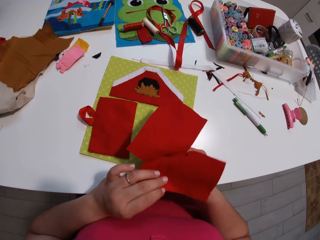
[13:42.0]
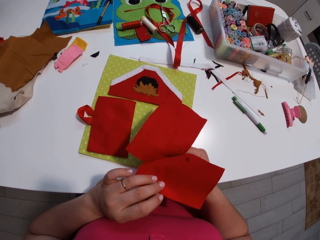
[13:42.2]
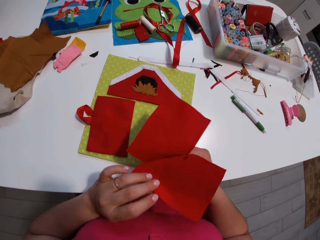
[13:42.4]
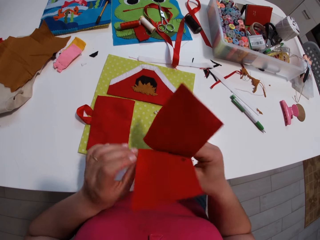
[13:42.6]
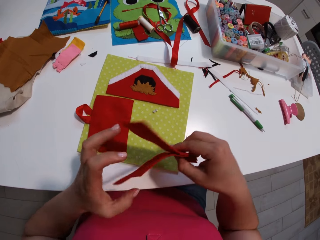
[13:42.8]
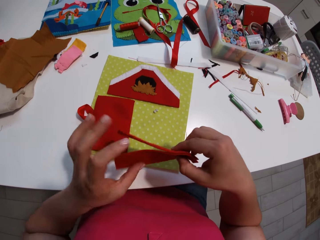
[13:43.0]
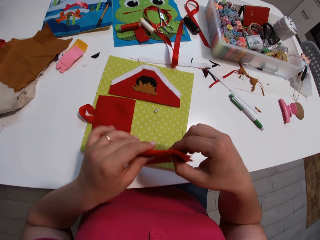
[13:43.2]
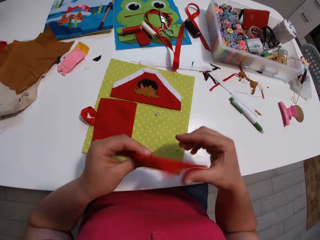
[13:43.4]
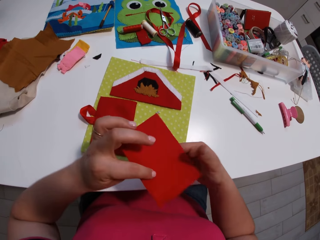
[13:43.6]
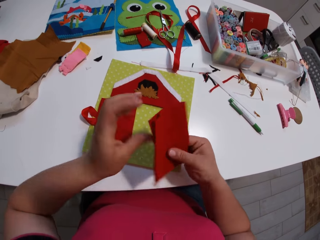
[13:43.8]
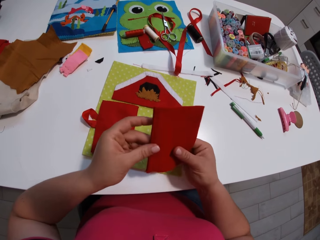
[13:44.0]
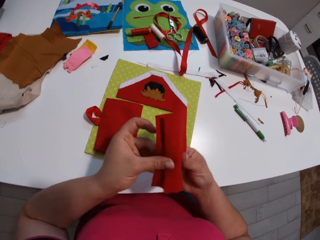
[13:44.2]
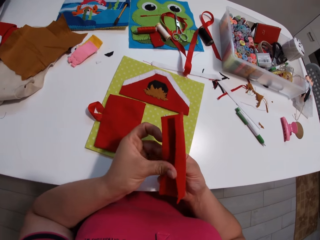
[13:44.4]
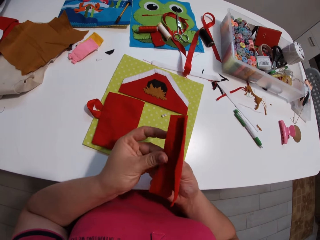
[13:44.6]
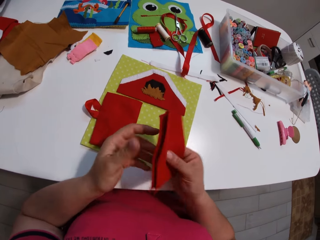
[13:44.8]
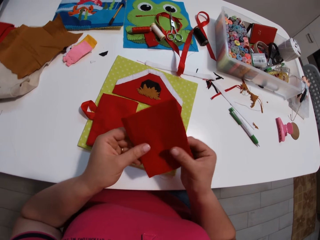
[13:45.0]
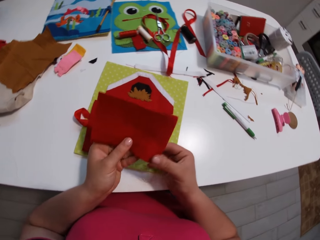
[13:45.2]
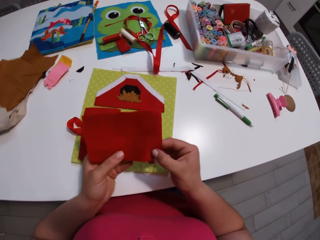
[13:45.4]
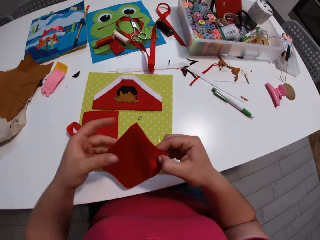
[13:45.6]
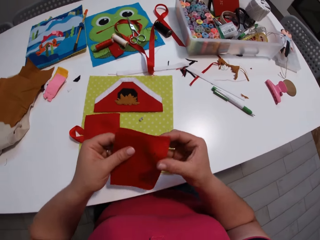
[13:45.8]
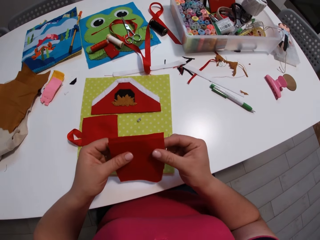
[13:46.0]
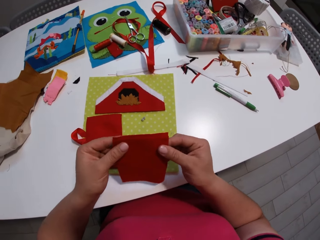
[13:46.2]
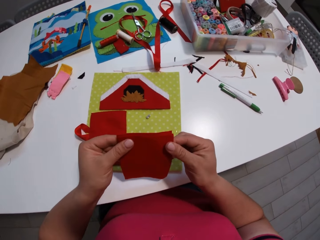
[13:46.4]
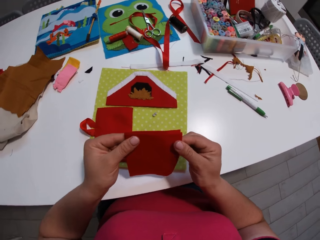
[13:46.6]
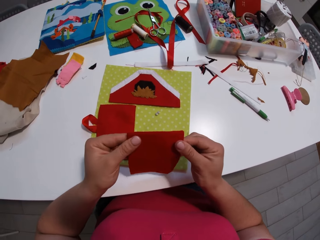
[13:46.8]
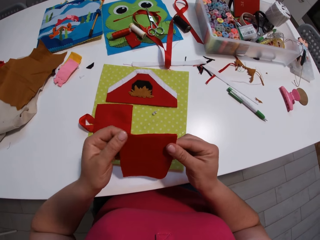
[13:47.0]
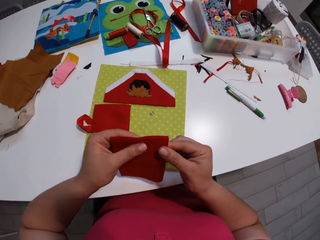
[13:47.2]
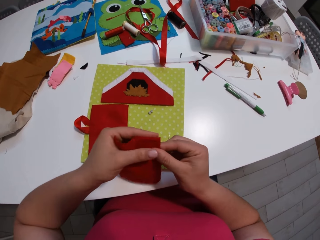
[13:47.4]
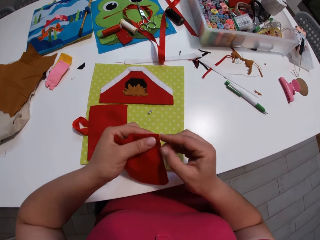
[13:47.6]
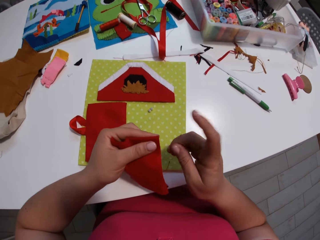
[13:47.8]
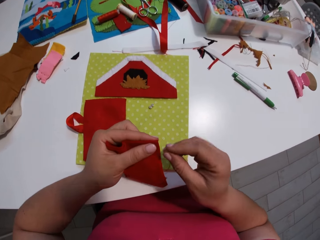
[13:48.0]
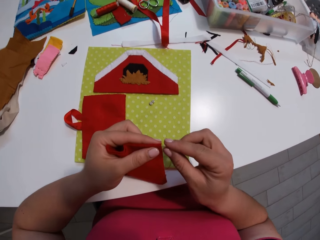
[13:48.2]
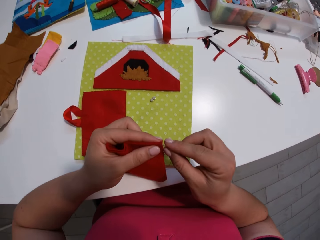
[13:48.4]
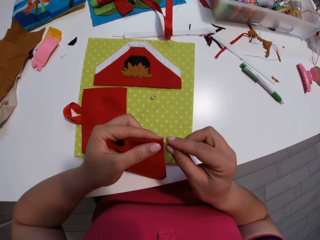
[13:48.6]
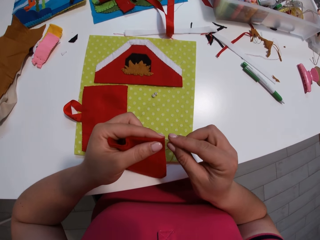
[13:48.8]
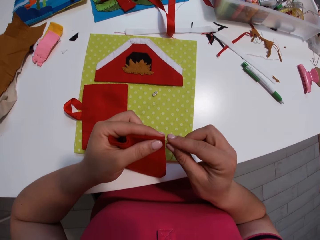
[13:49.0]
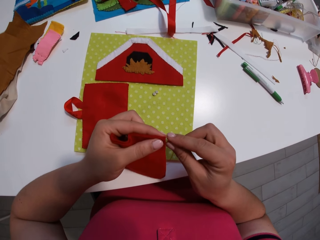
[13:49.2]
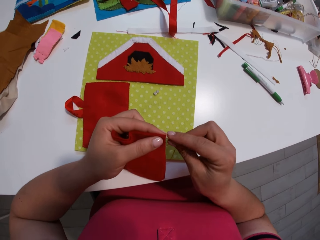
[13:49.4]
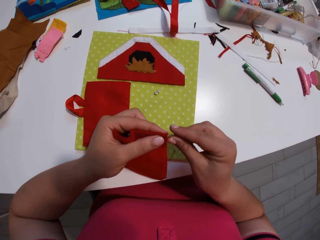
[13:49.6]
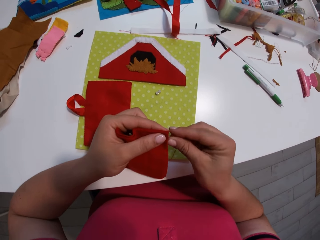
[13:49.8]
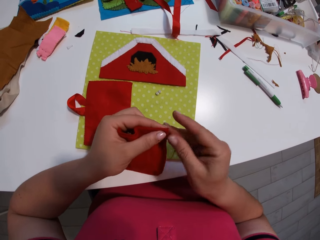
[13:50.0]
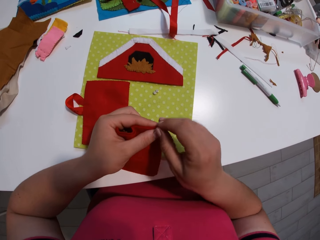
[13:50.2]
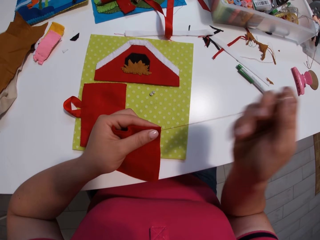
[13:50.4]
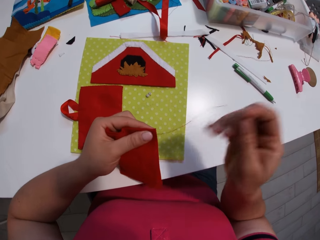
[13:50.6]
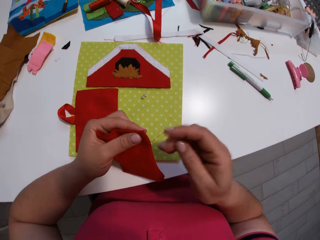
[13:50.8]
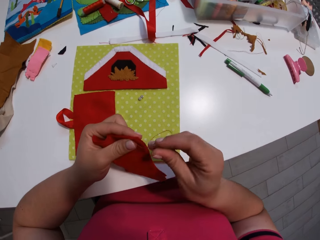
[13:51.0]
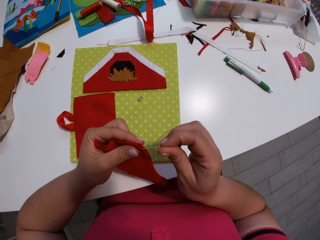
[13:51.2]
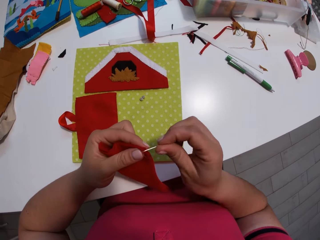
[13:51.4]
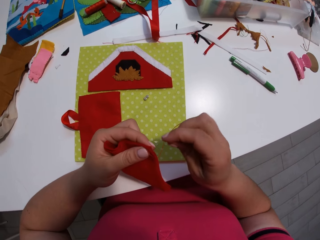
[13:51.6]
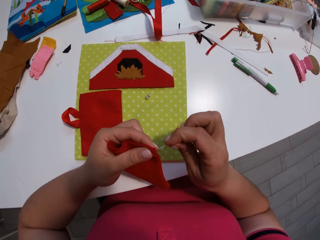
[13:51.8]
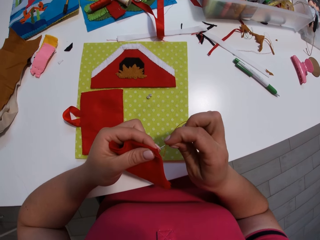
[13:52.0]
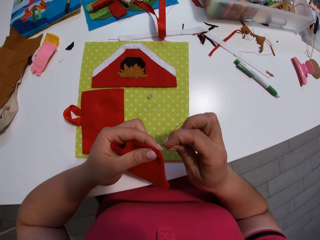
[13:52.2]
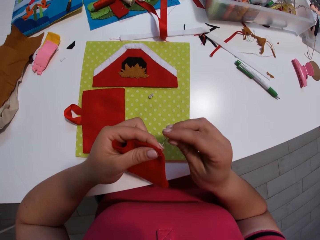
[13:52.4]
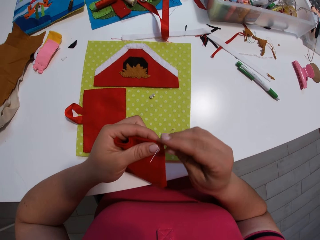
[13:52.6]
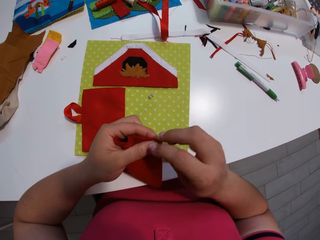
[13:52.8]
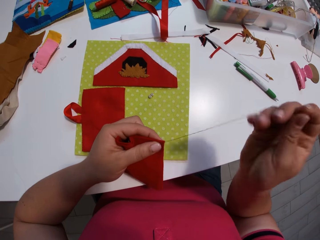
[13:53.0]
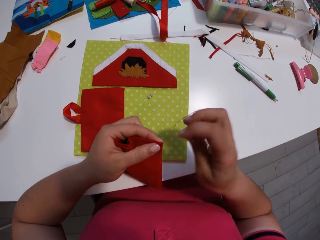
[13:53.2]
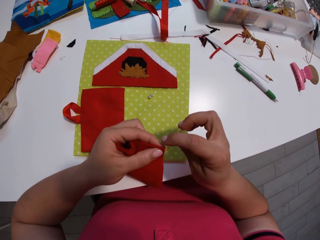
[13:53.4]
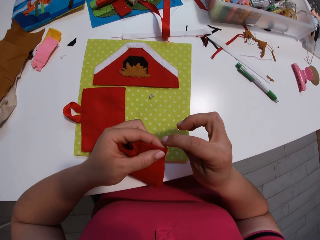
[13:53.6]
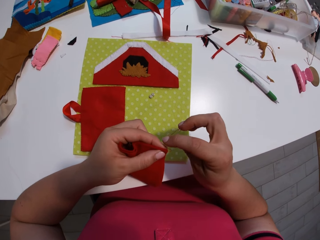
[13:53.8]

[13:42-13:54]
The camera wearer separates the fabrics. They put a needle with thread between the pieces of cloth. They stitch the pieces of cloth with the needle and thread.

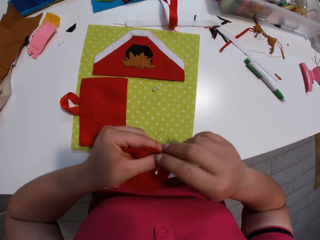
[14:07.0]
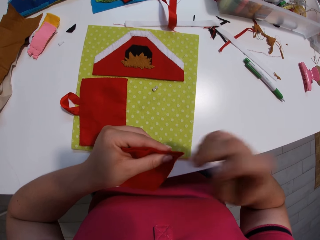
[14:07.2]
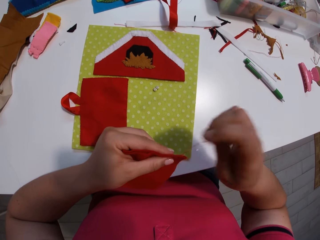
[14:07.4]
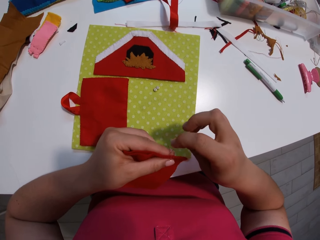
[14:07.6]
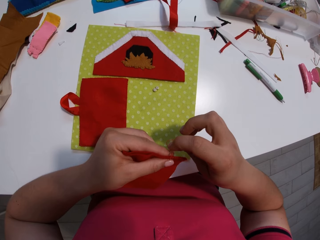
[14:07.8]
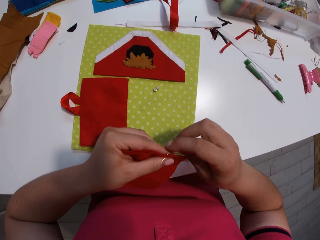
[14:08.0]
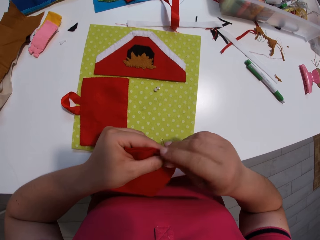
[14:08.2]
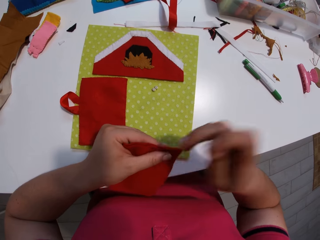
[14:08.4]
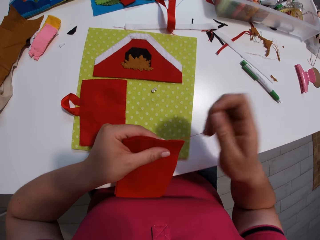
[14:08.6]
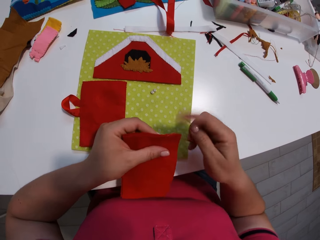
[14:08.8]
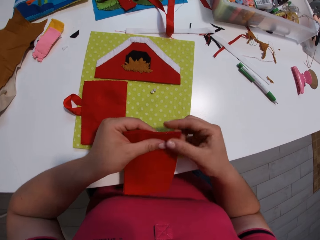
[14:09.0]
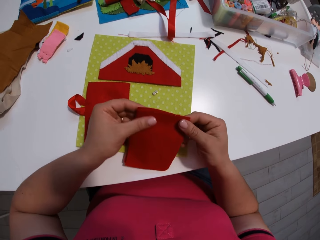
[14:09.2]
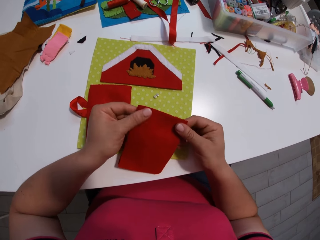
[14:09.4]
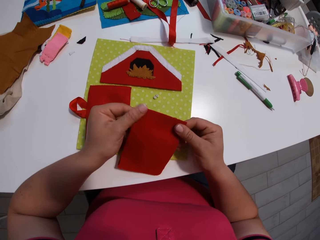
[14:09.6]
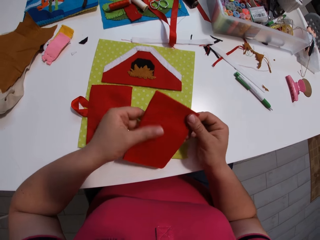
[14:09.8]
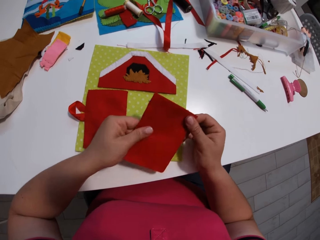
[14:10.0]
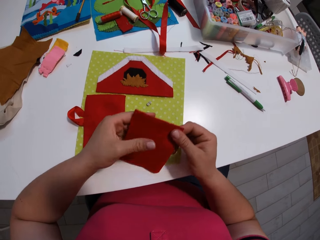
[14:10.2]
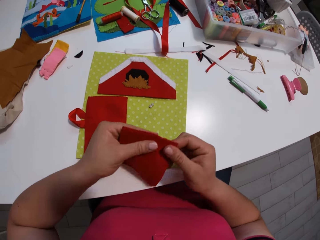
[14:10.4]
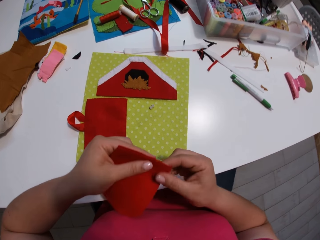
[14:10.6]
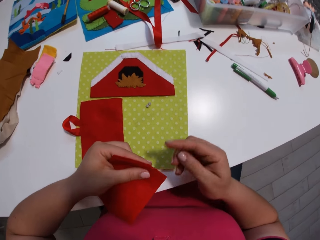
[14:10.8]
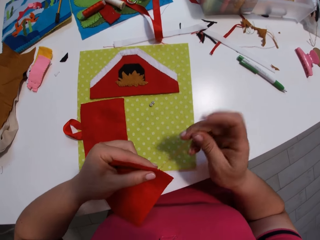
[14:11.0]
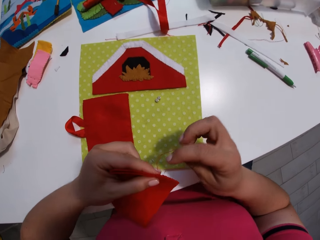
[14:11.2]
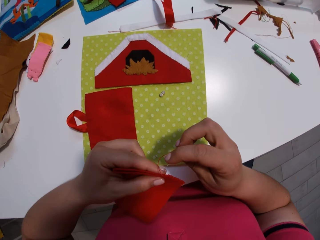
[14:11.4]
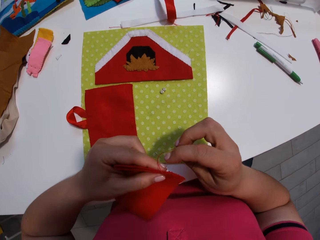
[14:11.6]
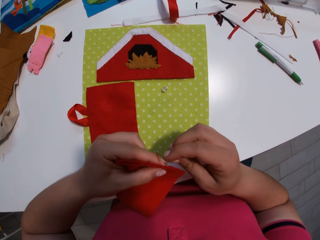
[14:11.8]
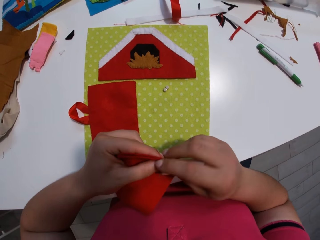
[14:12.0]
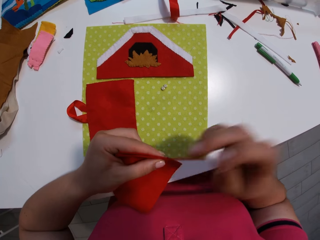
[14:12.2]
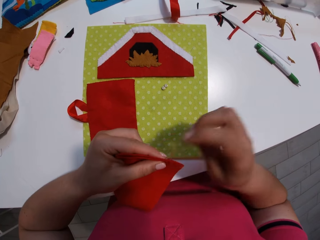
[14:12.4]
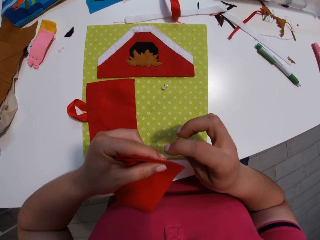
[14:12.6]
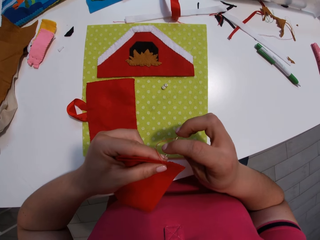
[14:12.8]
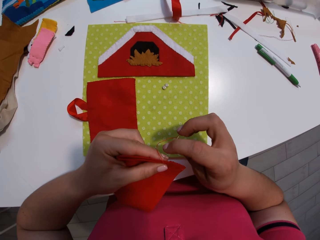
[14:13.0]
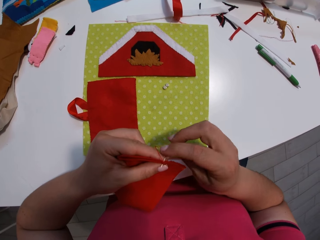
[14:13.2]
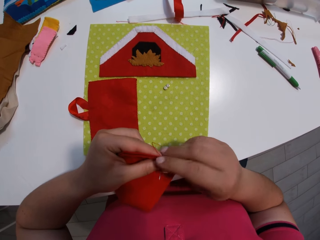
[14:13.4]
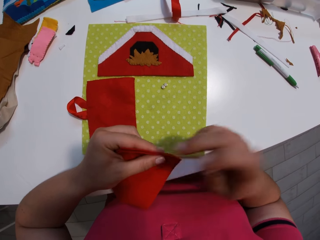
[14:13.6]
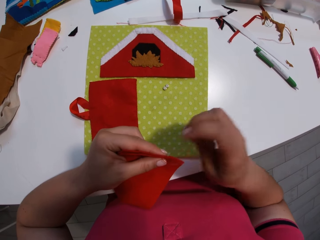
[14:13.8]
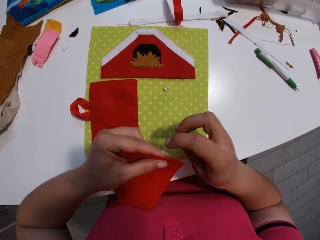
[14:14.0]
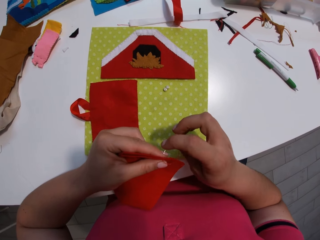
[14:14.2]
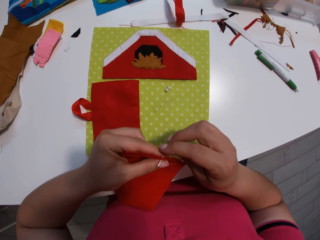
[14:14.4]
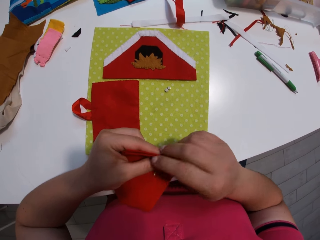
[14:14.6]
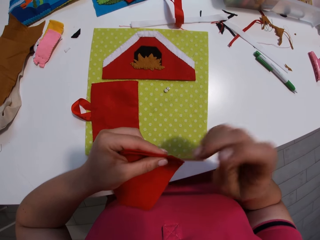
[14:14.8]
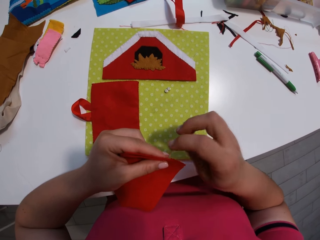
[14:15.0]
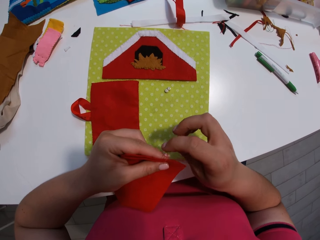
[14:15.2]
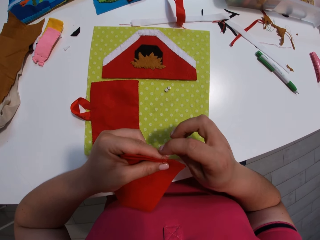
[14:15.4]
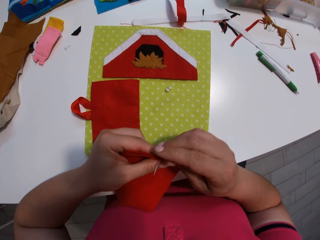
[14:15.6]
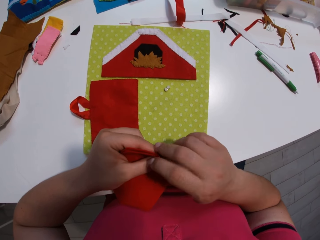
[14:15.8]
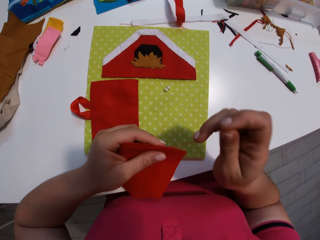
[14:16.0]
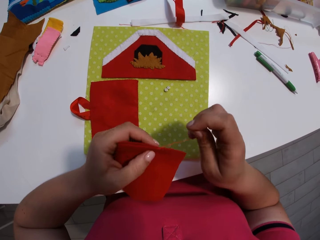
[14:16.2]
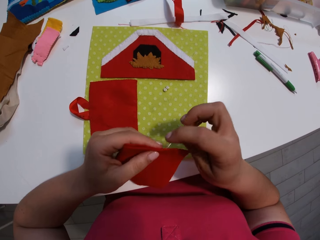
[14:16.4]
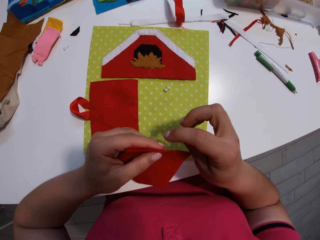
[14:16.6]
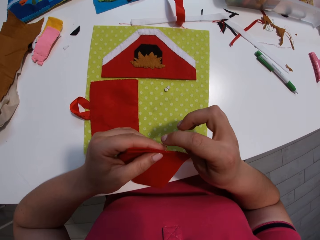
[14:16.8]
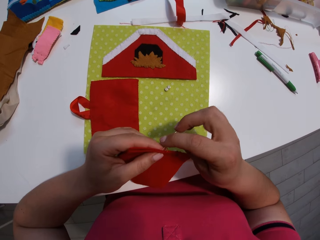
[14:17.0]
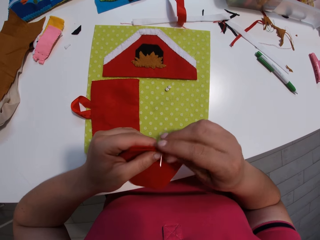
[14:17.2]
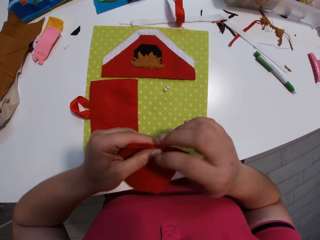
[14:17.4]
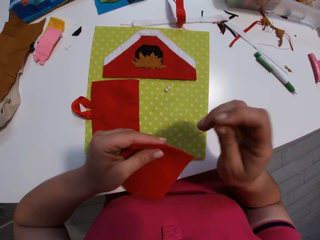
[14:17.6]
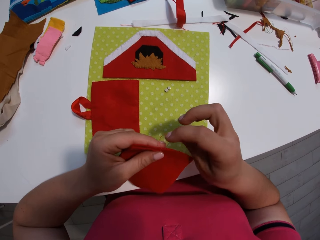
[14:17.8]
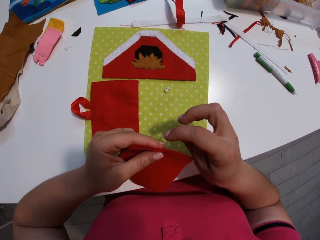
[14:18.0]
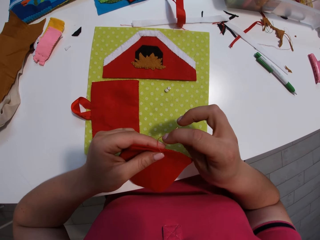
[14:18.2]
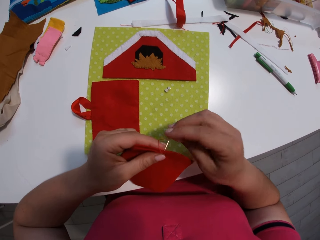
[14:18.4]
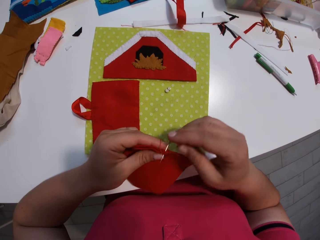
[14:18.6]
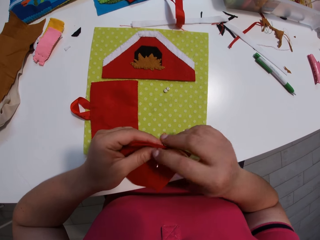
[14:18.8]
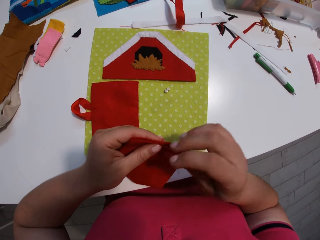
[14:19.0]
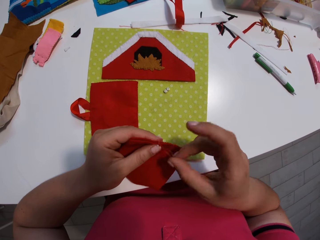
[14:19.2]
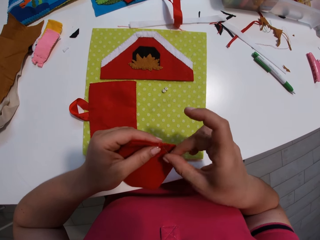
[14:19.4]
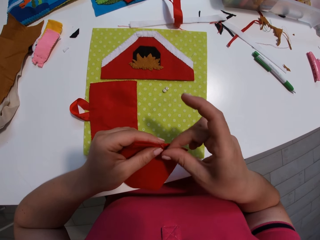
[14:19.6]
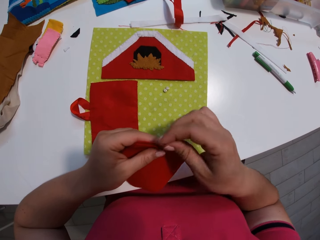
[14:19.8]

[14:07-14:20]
The camera wearer stops stitching pieces of cloth. They stitch the pieces of cloth with a needle and thread.
